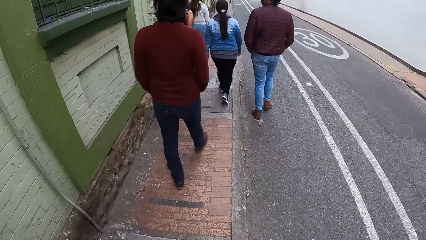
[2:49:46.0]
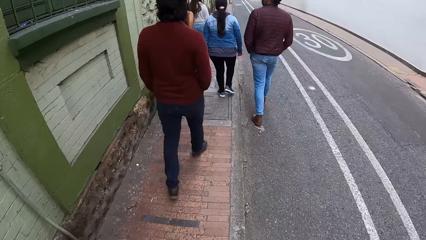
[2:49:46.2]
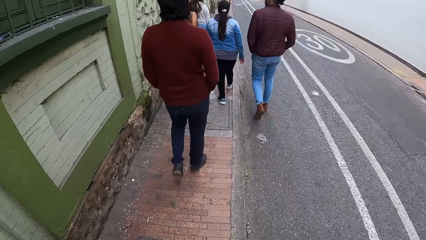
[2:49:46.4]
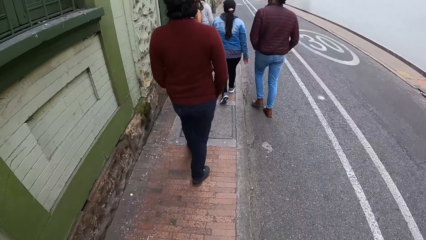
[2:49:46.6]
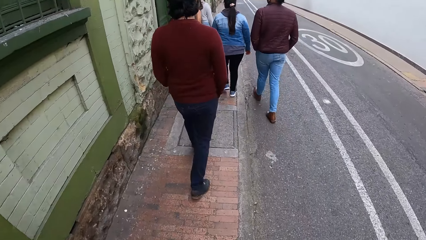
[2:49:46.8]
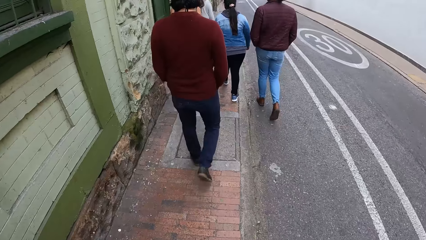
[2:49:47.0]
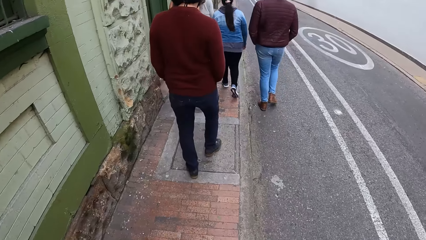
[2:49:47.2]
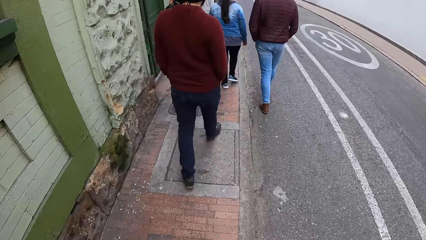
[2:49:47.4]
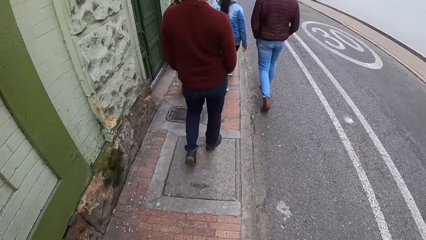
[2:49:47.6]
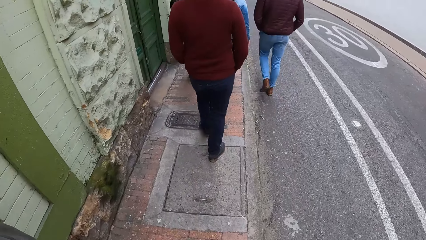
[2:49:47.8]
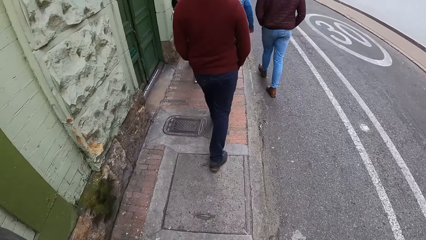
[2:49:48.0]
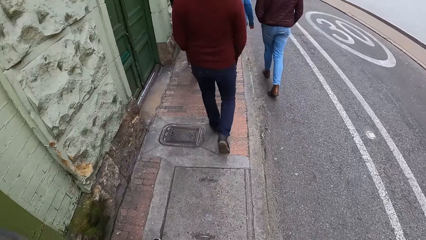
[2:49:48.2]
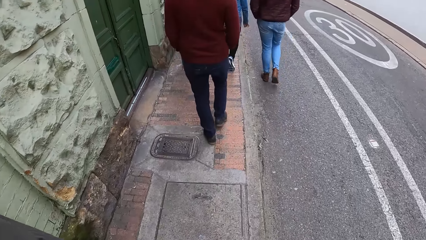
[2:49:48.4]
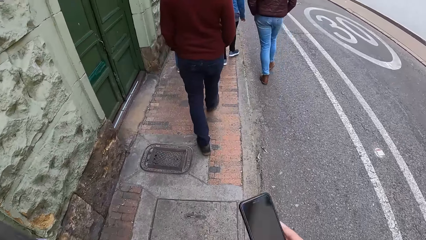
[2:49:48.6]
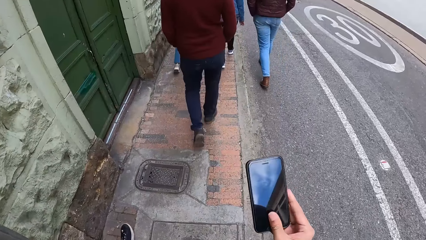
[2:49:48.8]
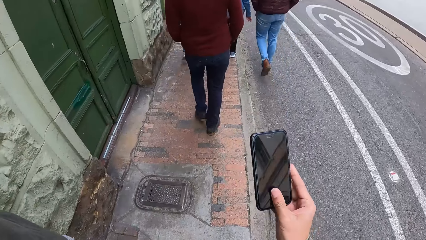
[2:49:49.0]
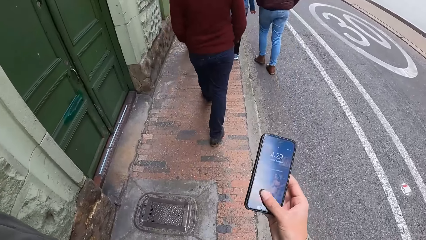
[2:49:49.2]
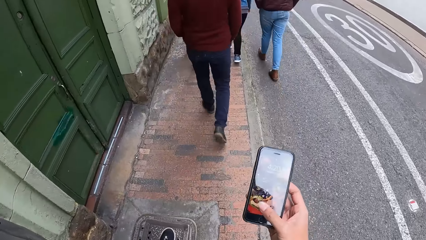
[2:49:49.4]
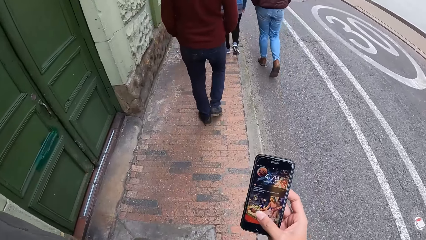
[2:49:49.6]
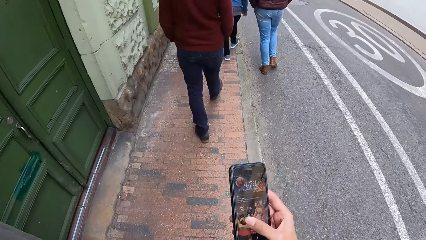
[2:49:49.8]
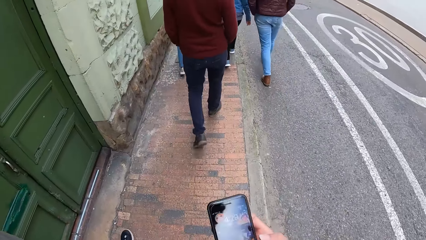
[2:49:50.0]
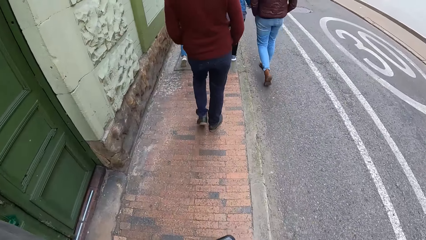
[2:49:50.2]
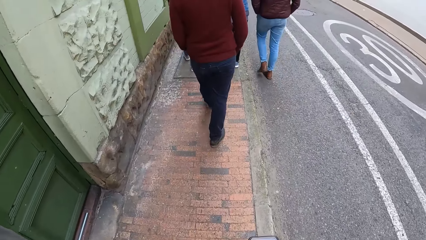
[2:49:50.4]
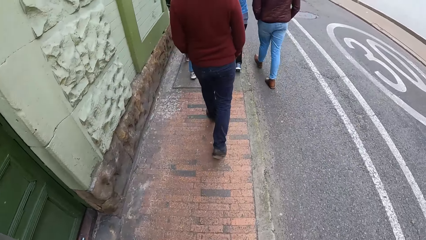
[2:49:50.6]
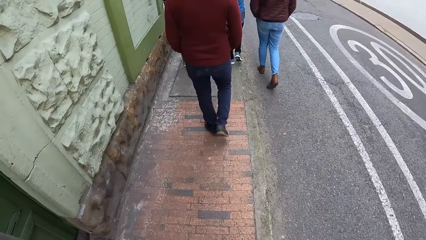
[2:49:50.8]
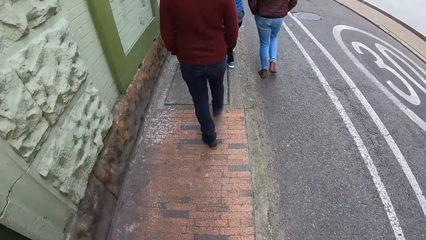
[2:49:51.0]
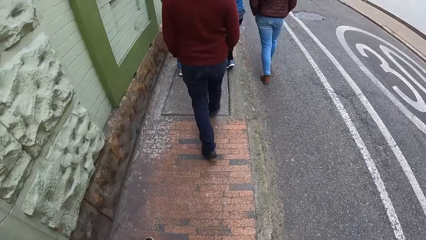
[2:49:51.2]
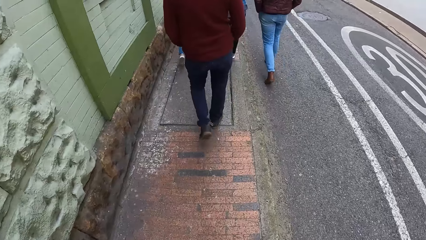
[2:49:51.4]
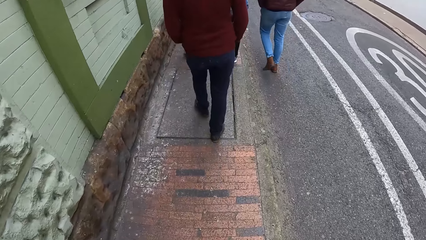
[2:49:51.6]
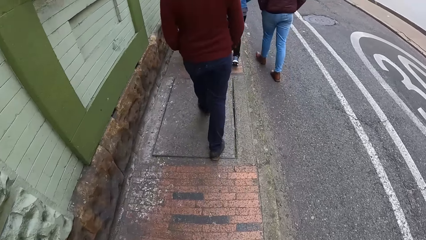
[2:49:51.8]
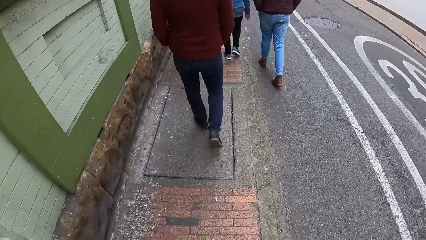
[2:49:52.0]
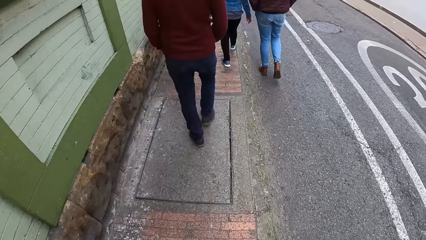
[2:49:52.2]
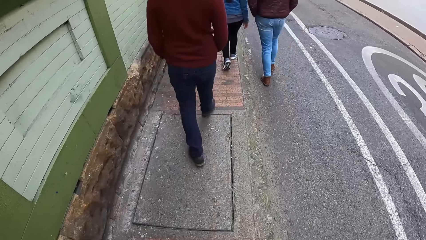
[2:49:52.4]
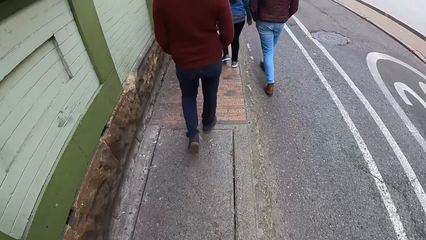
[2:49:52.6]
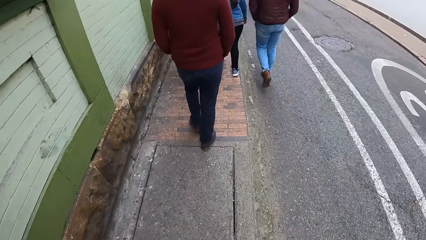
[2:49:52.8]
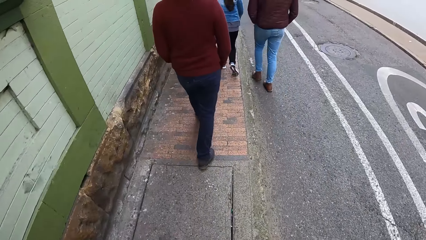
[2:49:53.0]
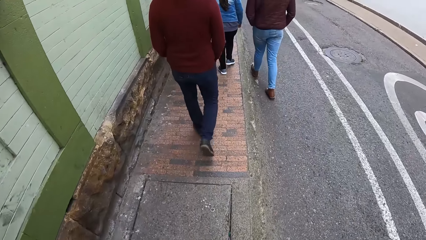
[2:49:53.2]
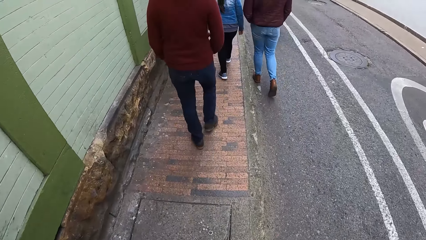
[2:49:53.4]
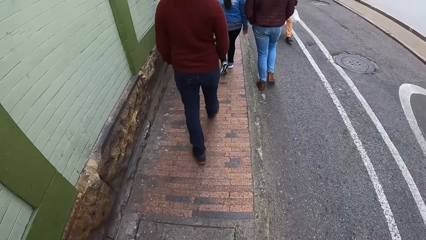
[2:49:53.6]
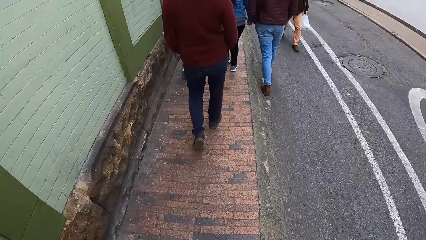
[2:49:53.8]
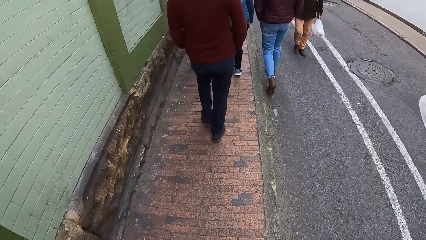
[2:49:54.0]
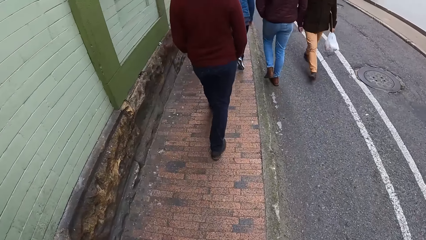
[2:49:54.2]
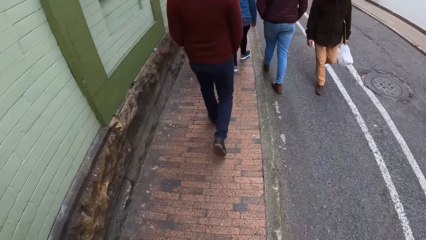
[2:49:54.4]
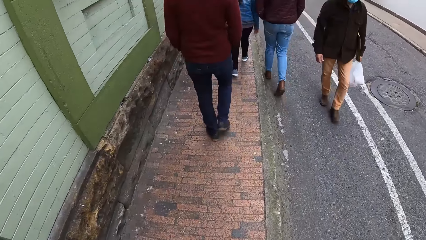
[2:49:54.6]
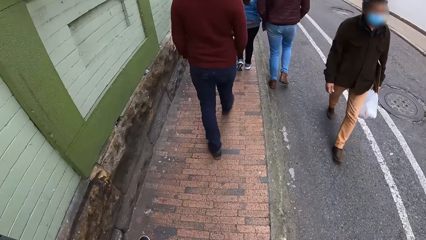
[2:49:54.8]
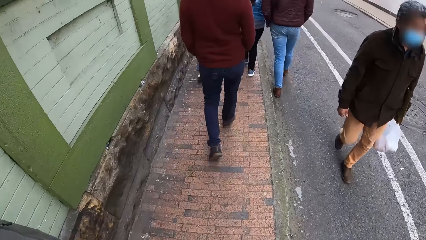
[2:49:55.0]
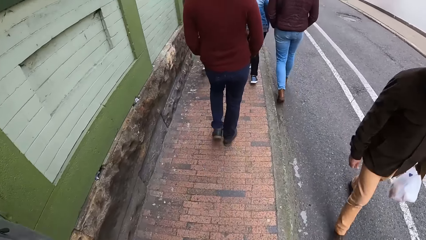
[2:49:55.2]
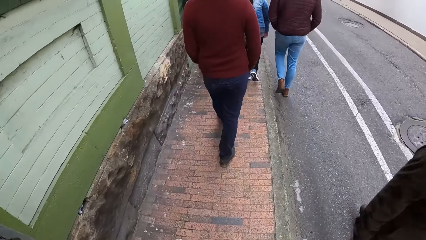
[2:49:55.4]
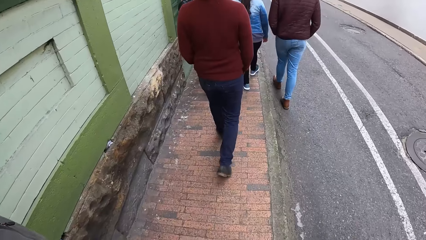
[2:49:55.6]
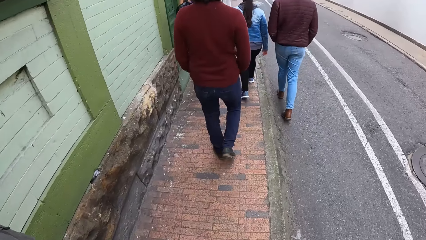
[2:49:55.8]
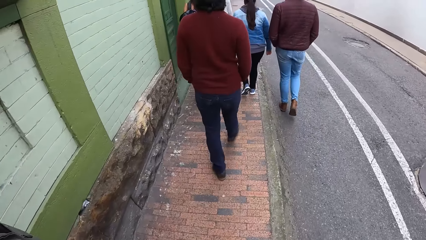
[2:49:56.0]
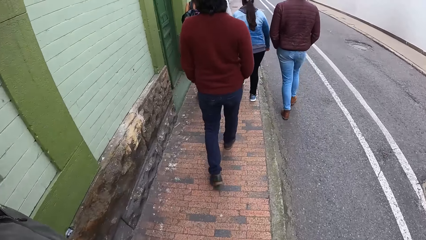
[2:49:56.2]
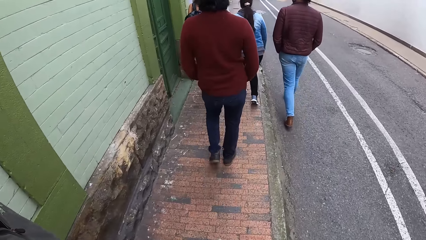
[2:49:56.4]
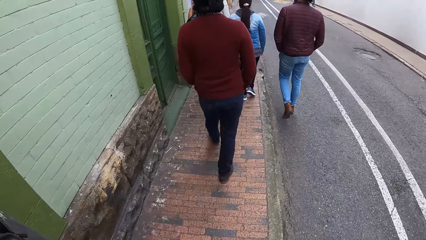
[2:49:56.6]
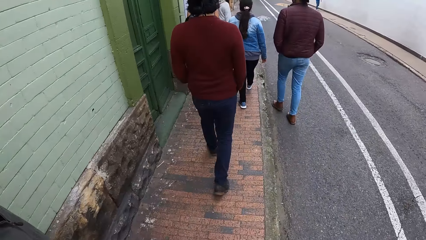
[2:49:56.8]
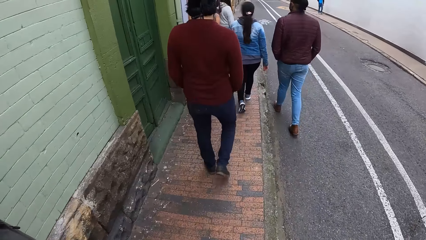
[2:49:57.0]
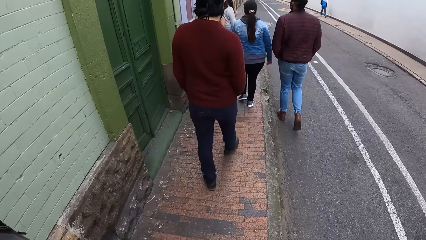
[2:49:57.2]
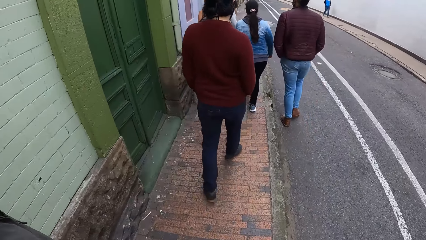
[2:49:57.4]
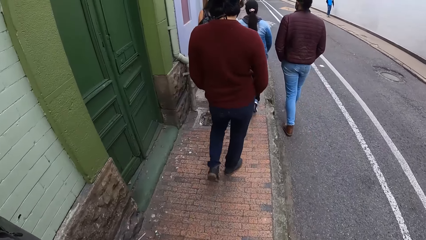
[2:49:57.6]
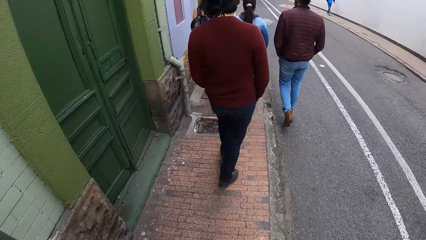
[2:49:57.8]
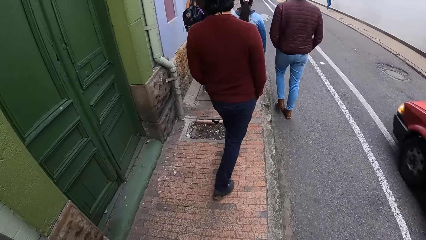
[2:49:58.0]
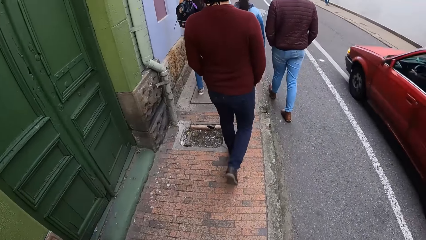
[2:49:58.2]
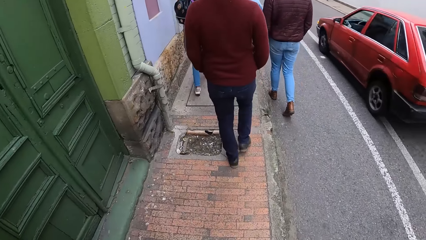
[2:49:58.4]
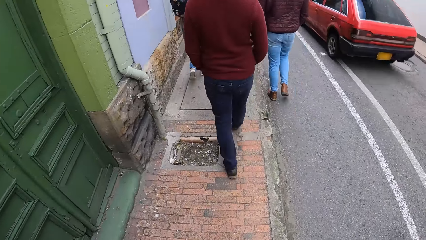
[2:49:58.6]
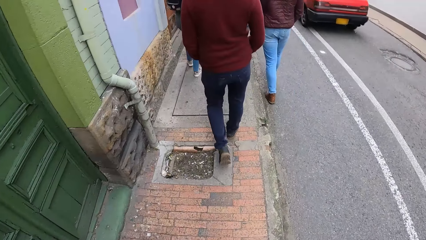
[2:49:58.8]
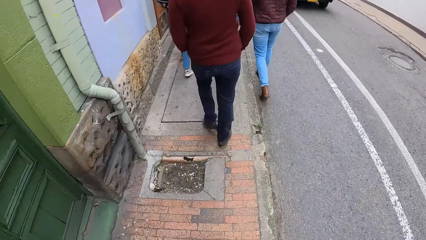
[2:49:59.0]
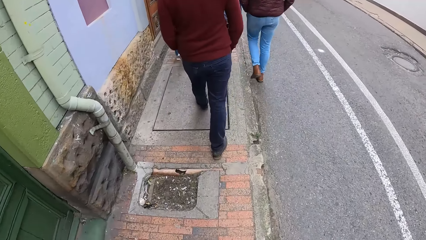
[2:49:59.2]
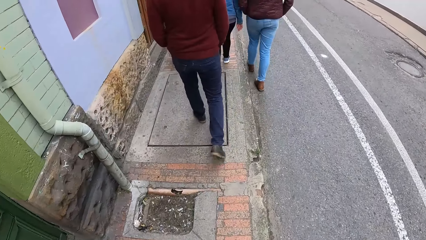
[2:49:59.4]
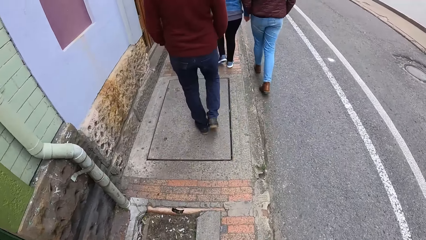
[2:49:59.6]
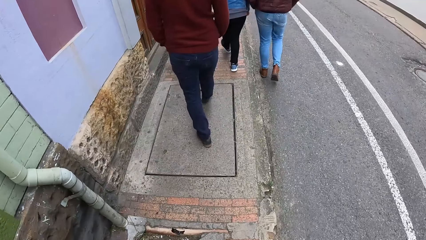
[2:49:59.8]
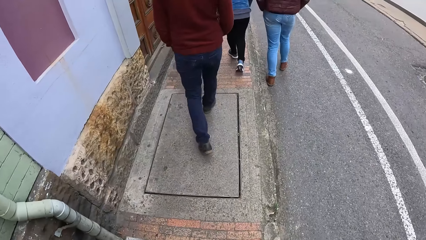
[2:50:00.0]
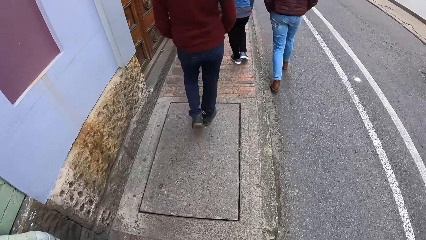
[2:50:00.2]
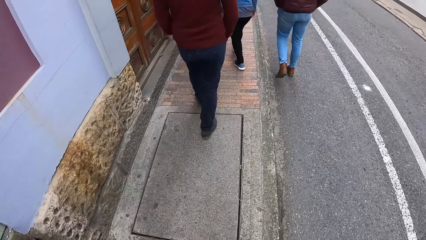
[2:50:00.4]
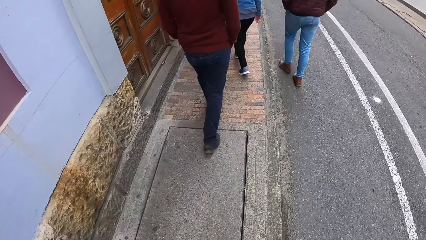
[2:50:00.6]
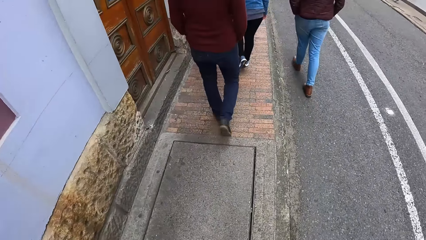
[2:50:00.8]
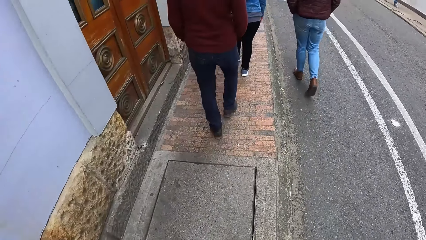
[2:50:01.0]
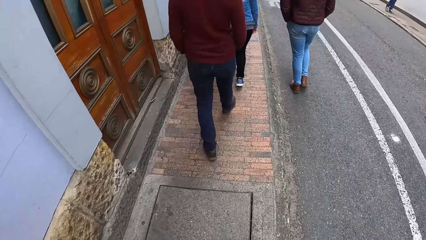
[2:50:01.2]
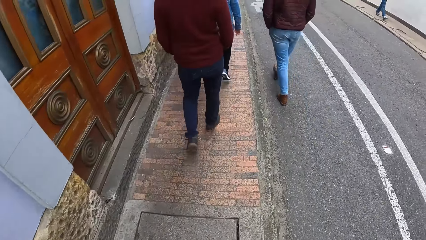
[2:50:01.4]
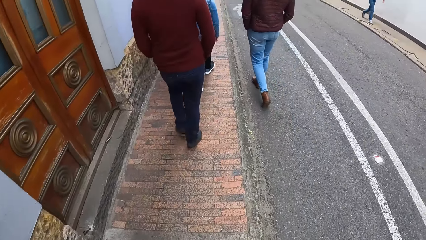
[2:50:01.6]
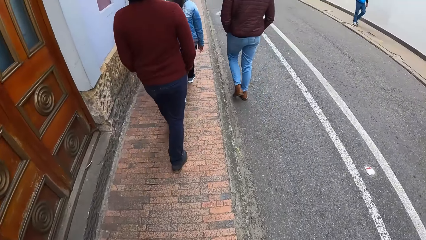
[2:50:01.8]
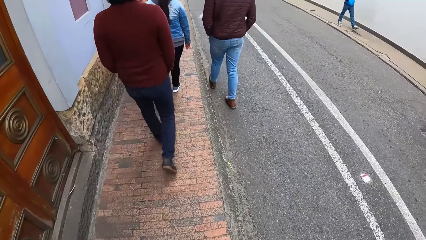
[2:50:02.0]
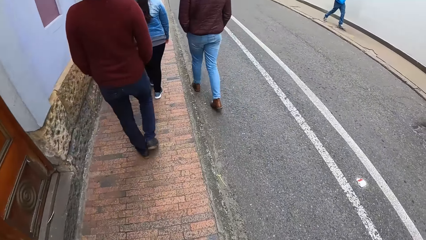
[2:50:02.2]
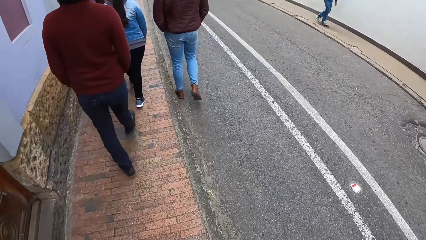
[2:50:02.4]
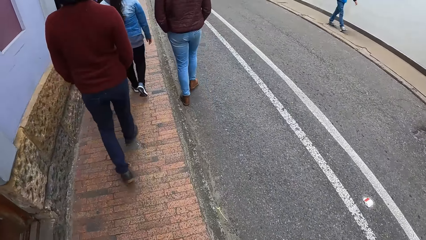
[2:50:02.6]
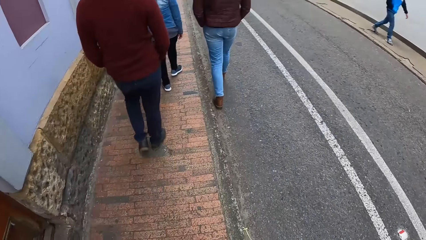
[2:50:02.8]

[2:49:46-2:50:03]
The camera wearer checks a mobile phone in his right hand. He walks in the area.
